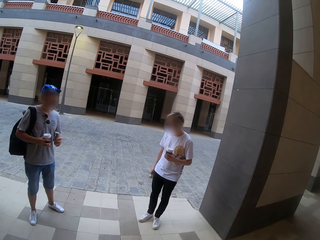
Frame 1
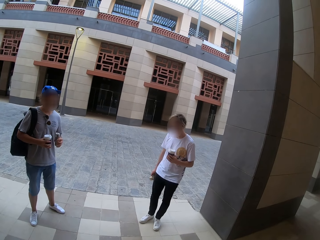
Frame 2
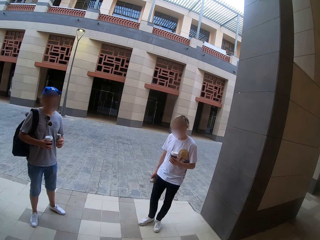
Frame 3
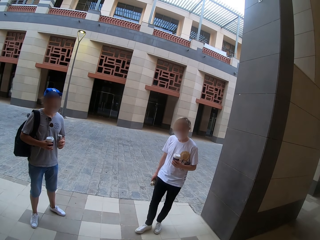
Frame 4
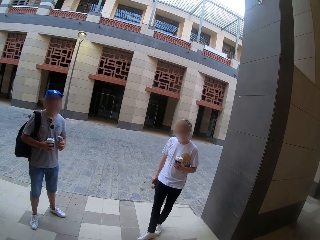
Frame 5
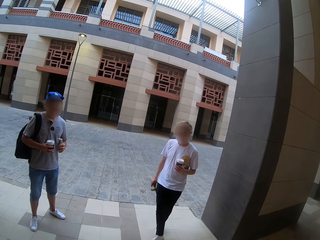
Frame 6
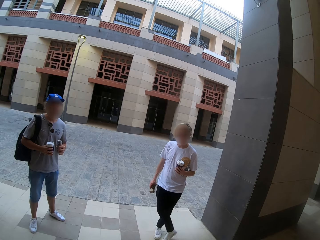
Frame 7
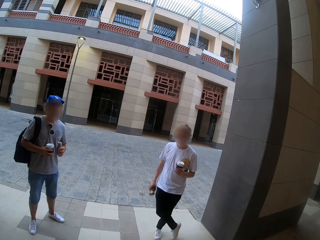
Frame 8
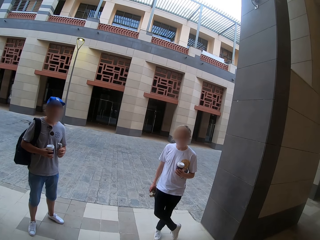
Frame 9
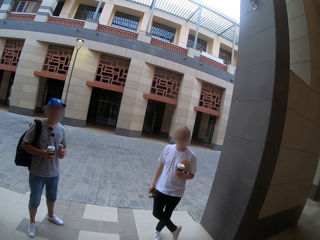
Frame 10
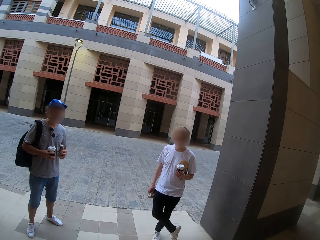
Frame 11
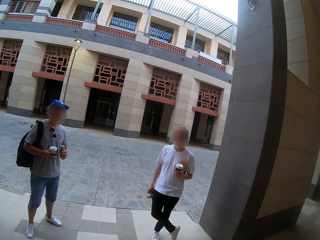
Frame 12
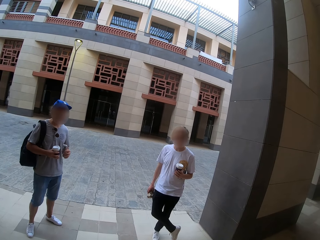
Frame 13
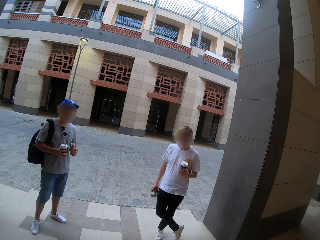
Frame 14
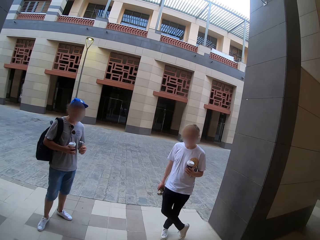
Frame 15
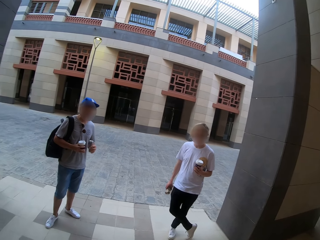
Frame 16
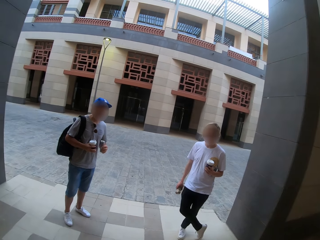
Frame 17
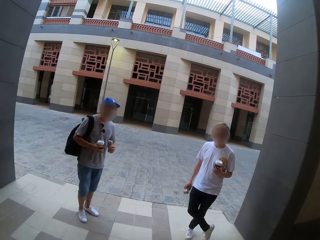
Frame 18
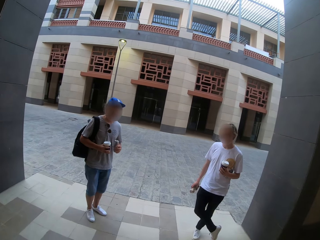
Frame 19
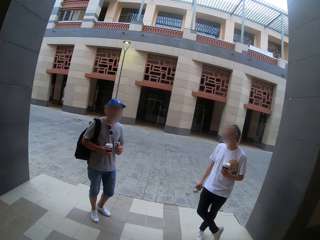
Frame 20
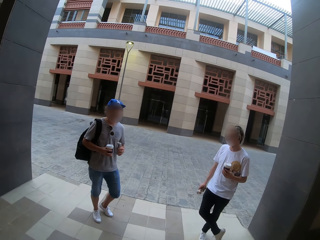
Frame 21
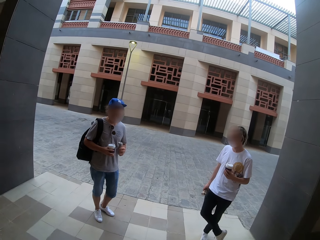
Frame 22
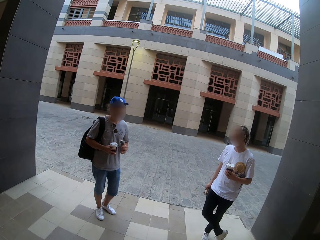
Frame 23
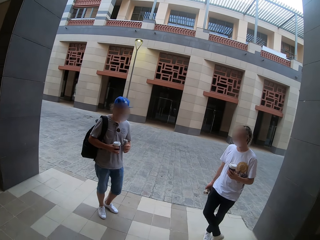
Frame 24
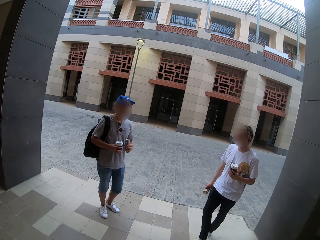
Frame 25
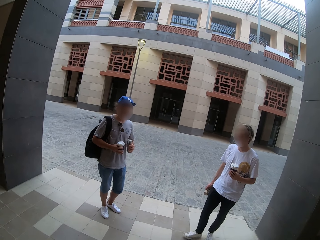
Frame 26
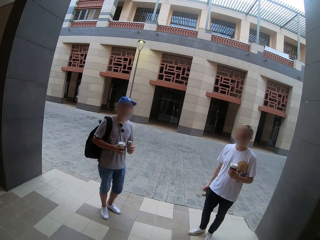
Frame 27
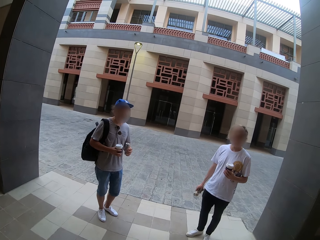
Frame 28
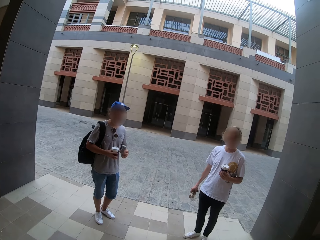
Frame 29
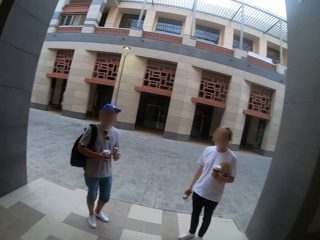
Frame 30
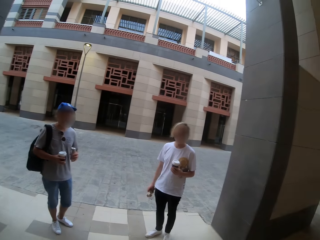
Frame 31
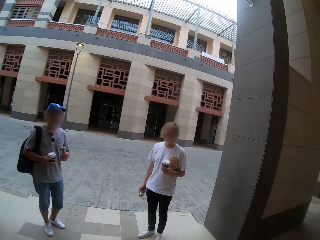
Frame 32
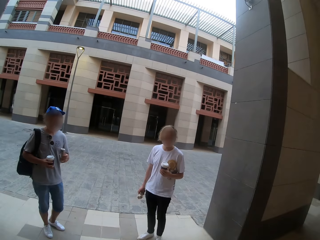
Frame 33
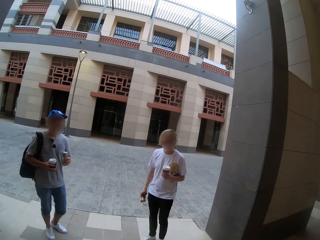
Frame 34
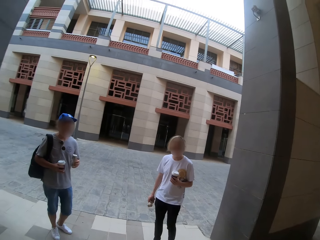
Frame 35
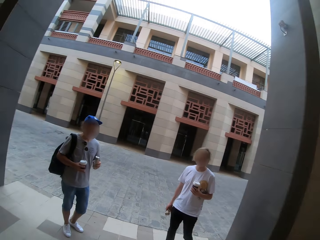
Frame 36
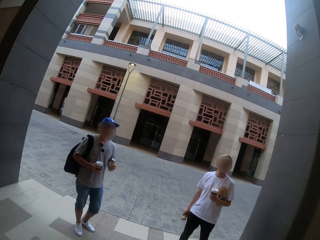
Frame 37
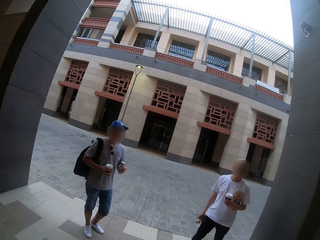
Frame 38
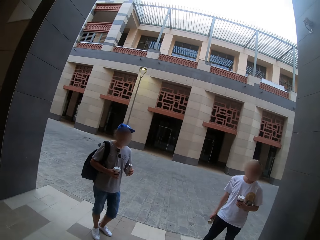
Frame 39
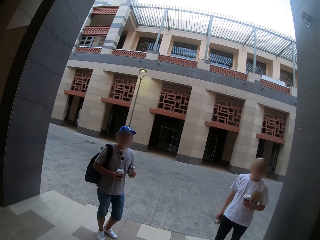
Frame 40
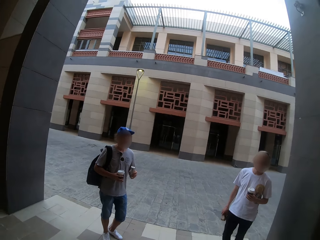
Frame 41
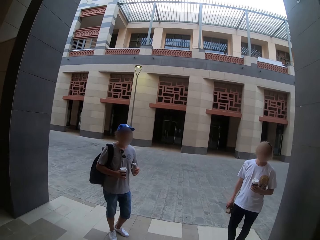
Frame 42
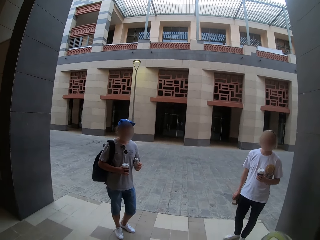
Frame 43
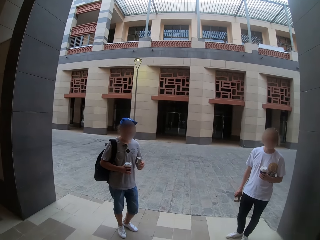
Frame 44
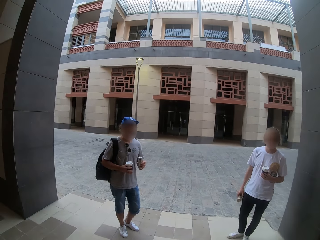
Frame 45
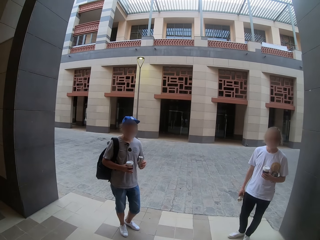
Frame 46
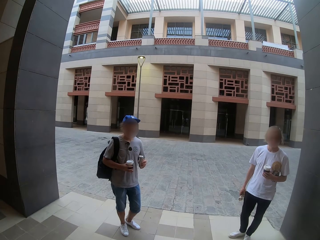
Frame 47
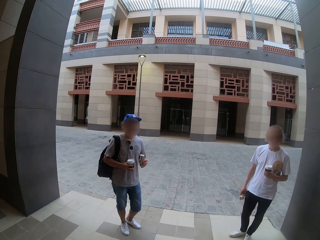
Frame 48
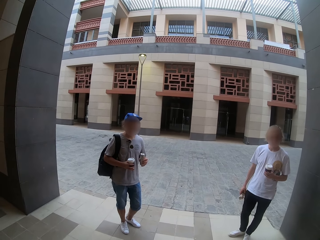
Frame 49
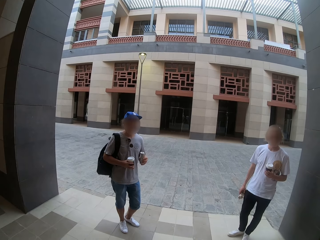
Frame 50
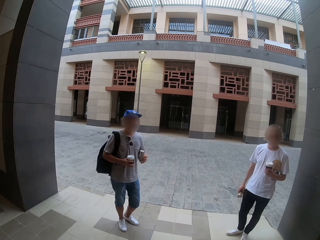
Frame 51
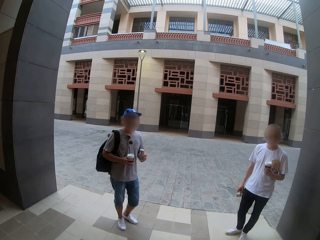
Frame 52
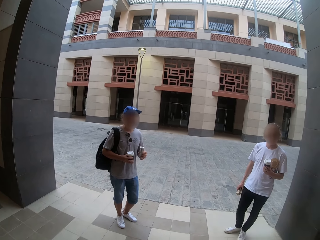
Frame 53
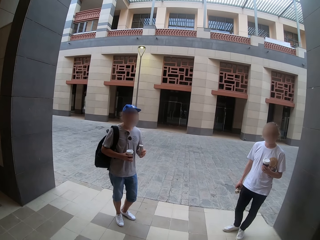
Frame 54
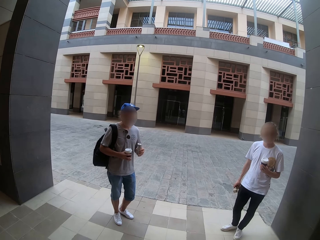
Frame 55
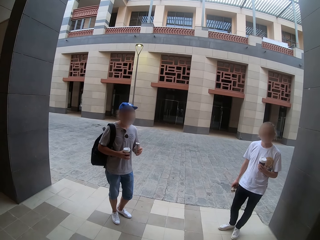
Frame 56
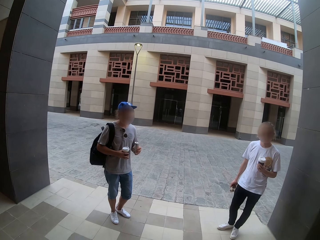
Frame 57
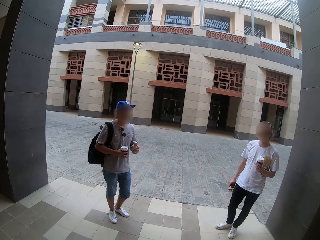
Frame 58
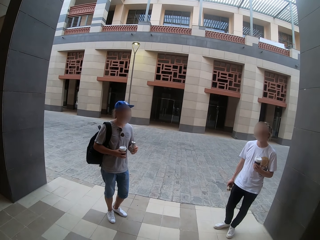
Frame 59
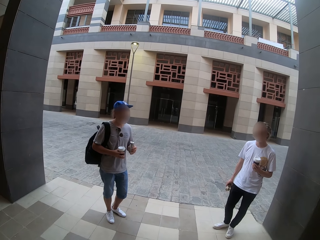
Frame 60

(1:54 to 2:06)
Two people make body movements. A man speaks to the camera wearer. One of the people crosses the right leg over the left leg. The camera wearer speaks. The two people make body movements.

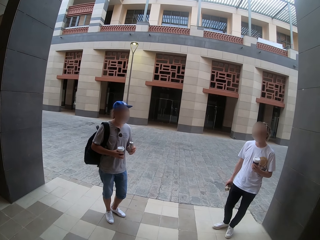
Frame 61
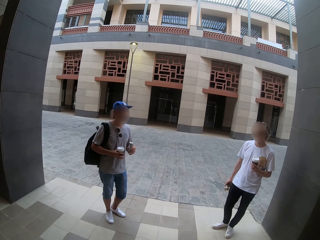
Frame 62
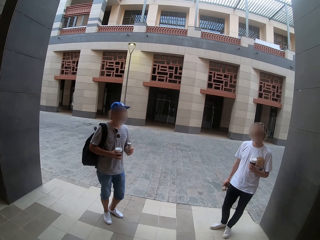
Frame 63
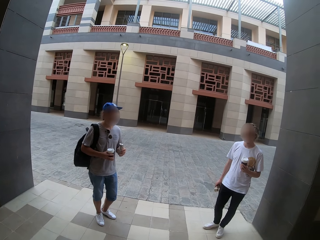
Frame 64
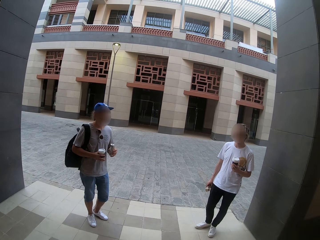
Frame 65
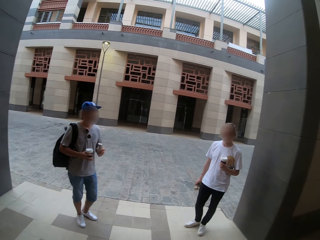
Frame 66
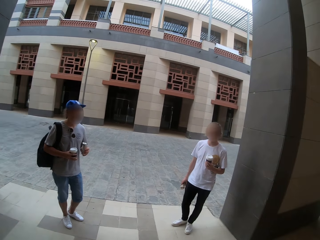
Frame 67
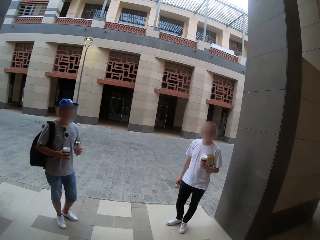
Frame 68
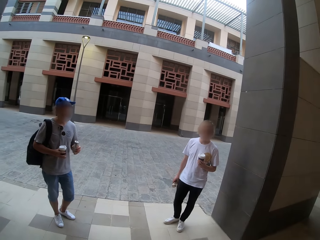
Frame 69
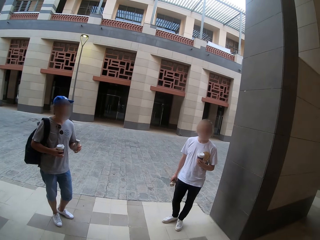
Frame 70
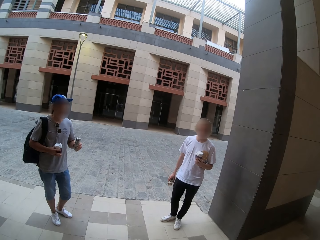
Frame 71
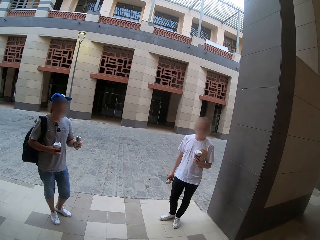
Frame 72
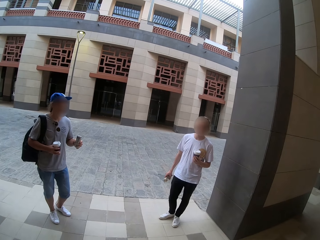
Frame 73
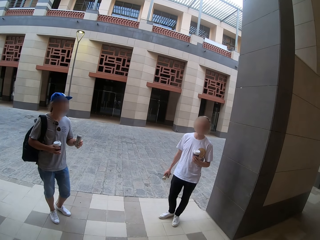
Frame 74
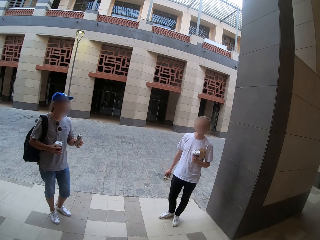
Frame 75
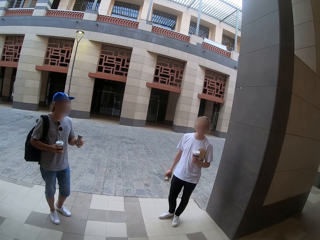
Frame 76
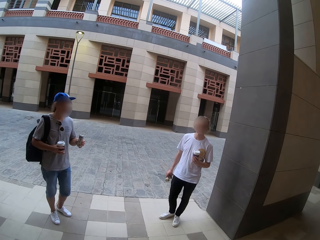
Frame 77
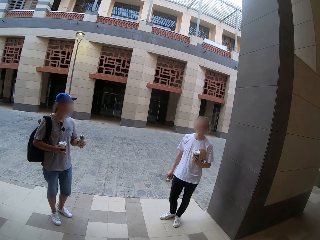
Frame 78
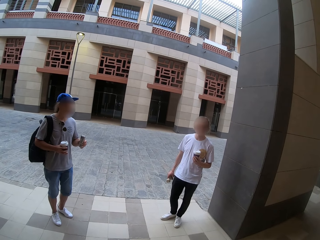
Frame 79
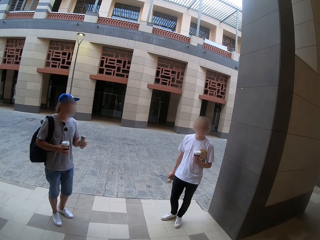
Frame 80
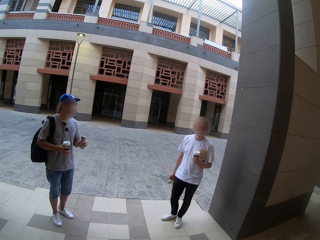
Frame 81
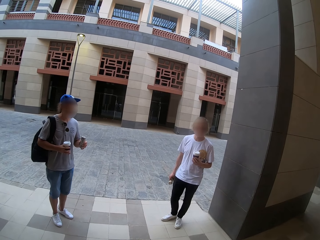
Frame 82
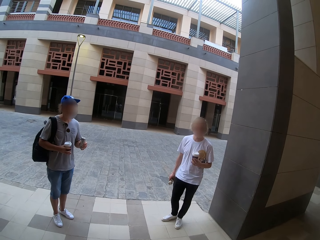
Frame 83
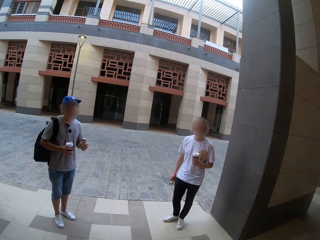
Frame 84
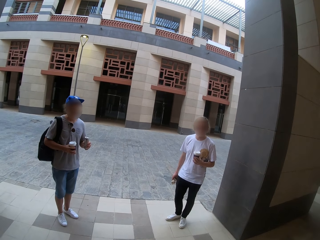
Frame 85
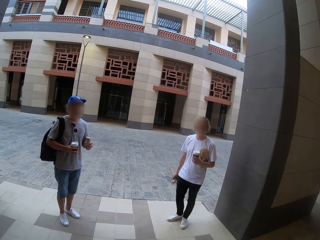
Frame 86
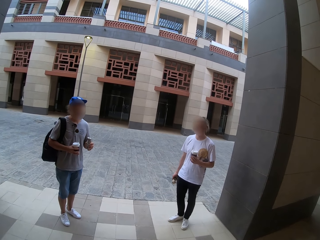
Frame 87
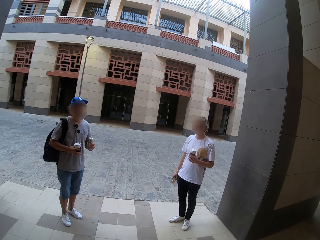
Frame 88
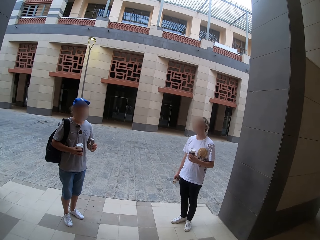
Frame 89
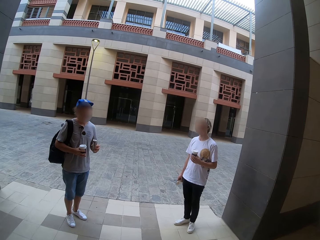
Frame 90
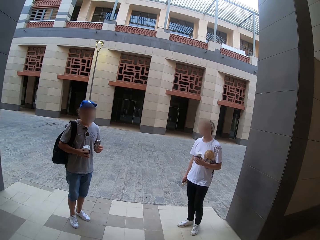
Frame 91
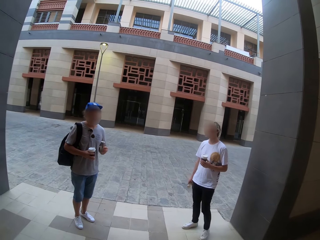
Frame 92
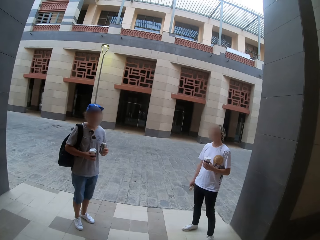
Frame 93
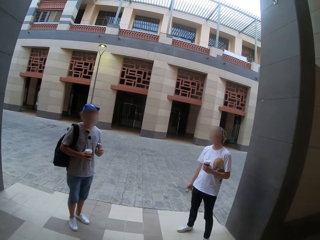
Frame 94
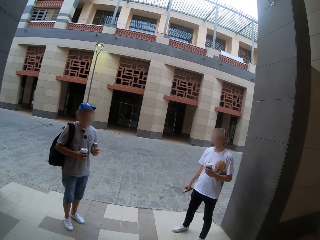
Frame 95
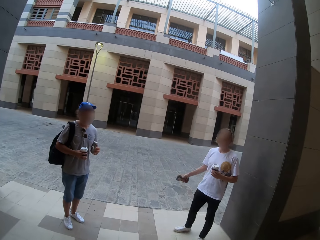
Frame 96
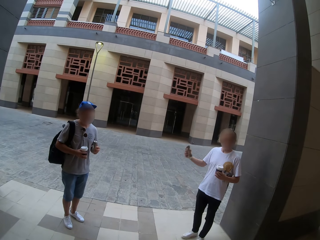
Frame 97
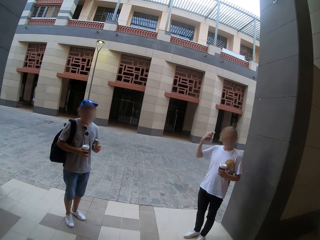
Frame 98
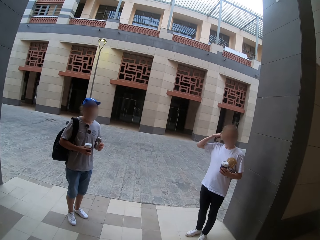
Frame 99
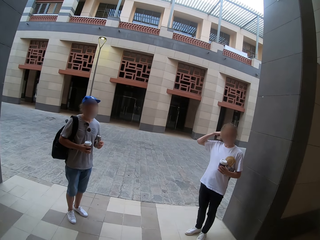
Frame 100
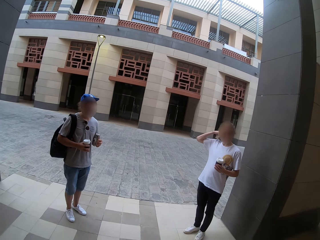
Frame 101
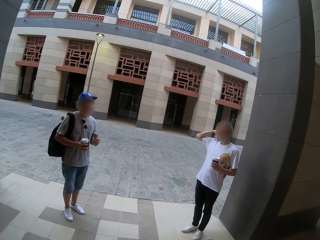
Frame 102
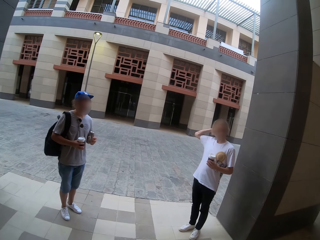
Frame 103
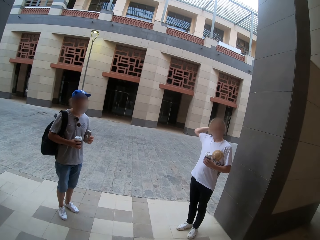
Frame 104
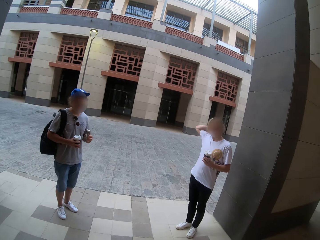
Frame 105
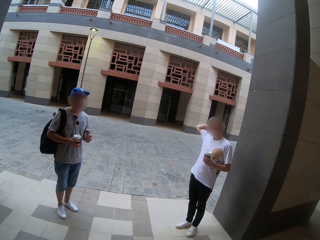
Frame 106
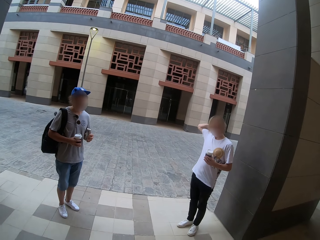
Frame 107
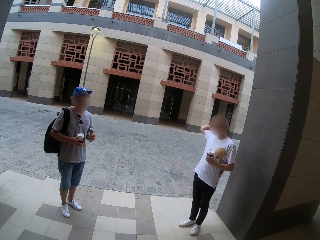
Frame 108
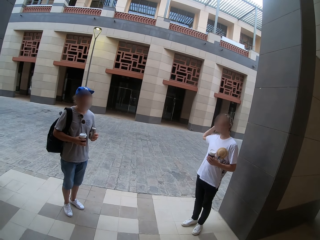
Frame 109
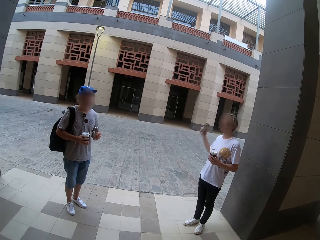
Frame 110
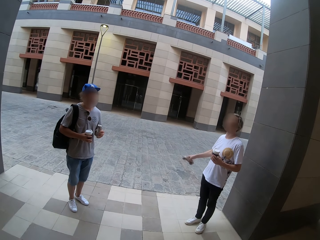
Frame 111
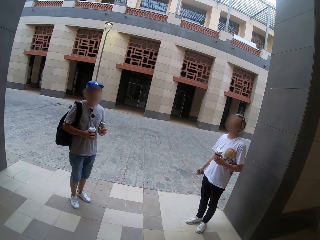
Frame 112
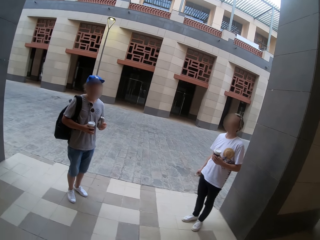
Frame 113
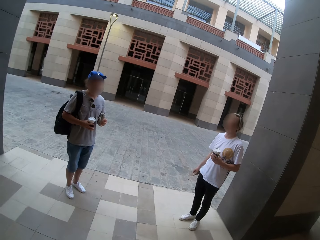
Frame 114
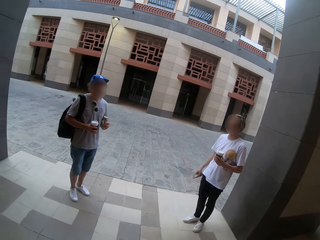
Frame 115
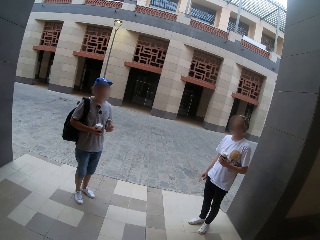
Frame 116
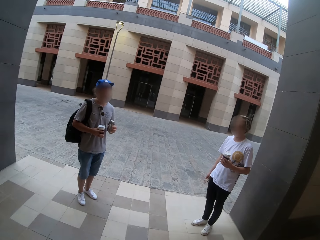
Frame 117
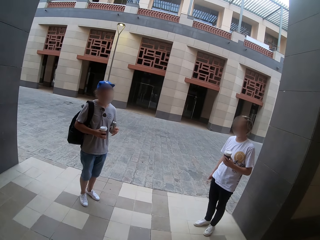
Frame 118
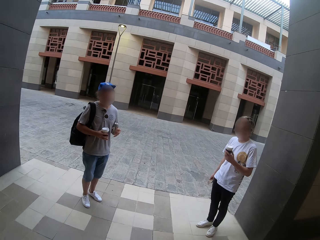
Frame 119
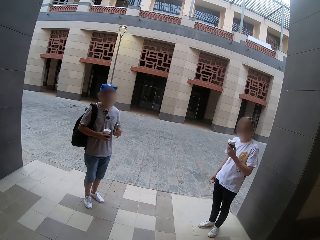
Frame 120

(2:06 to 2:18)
A man speaks to the camera wearer. Another man speaks to the camera wearer. The camera wearer speaks. A person moves one side scratching the head.
